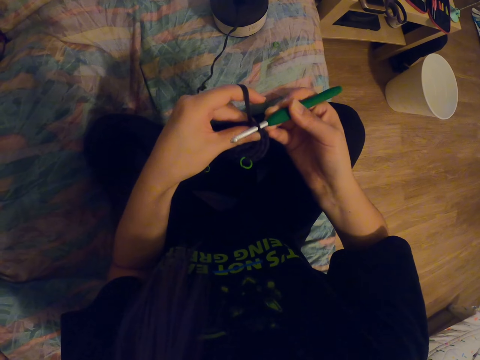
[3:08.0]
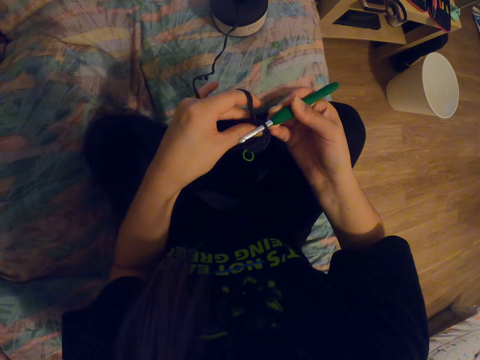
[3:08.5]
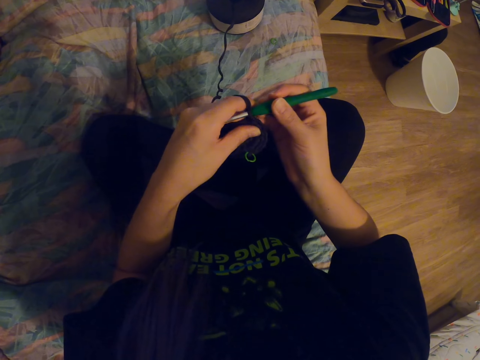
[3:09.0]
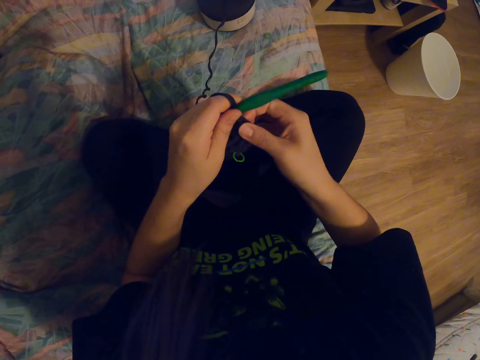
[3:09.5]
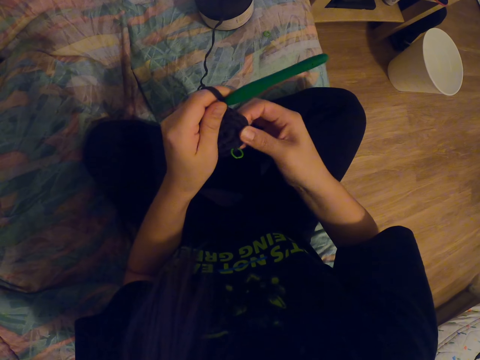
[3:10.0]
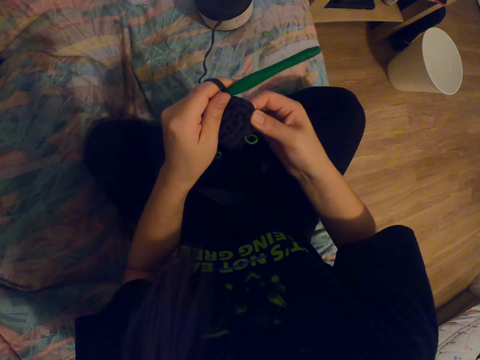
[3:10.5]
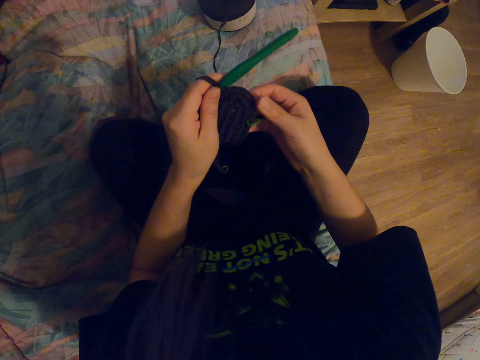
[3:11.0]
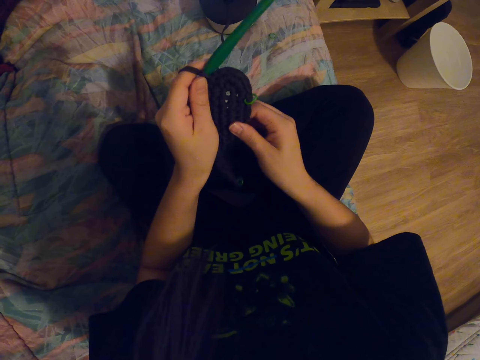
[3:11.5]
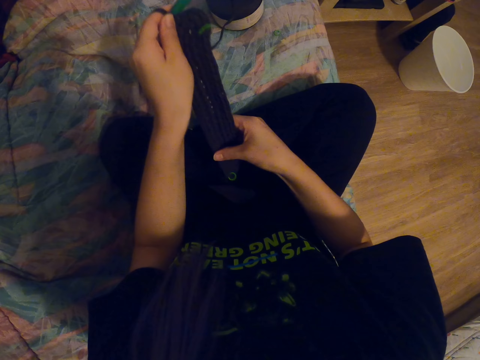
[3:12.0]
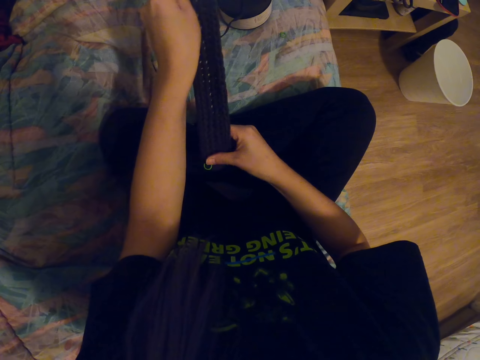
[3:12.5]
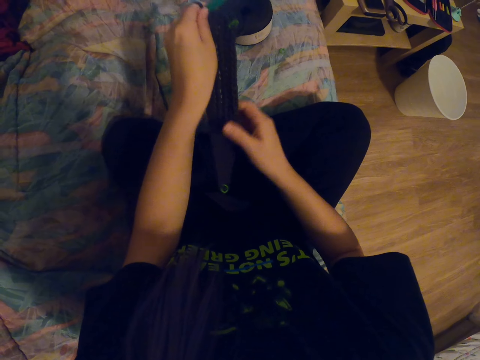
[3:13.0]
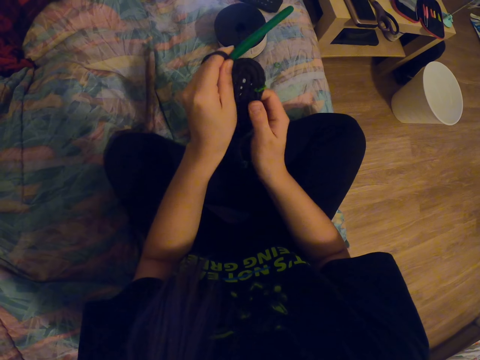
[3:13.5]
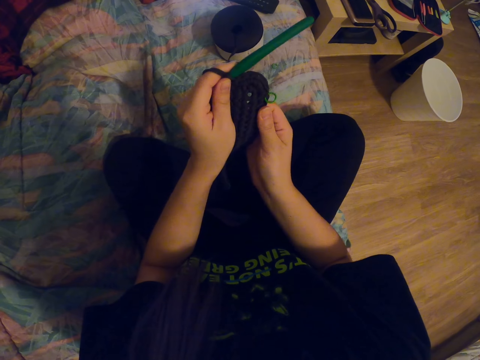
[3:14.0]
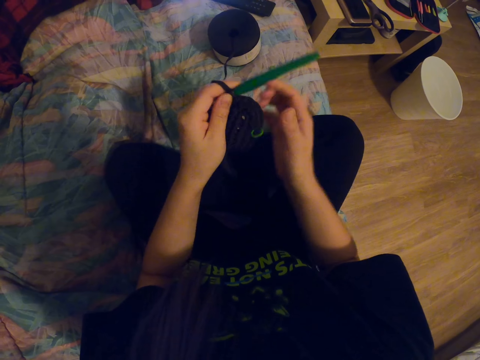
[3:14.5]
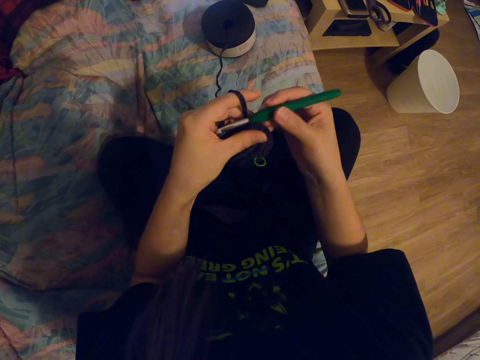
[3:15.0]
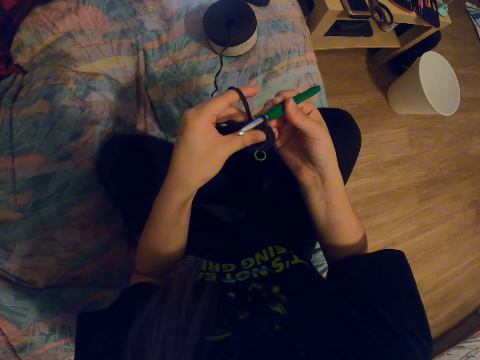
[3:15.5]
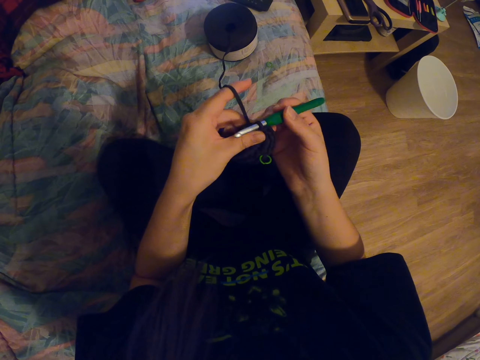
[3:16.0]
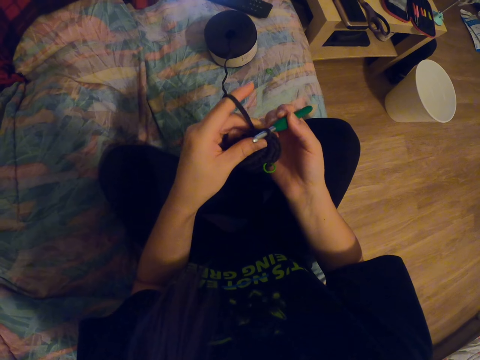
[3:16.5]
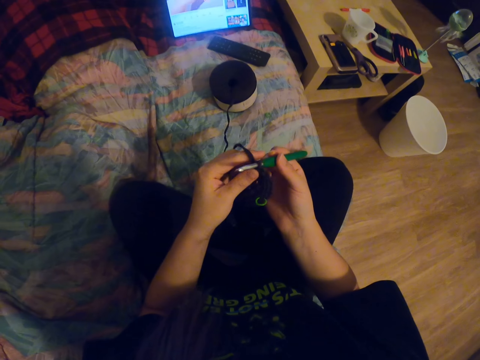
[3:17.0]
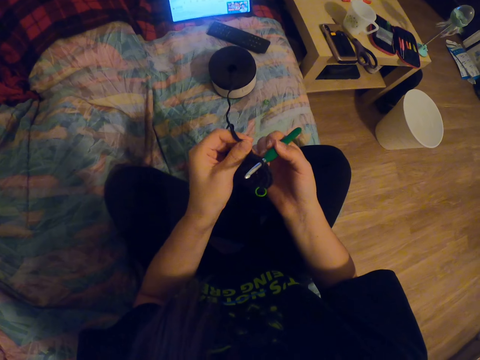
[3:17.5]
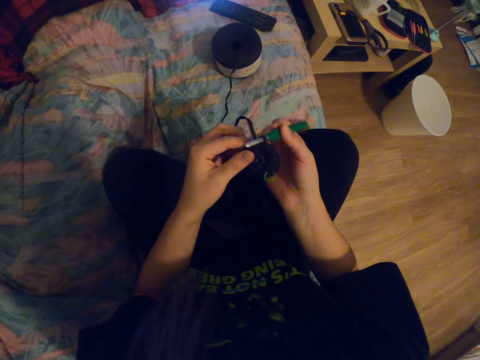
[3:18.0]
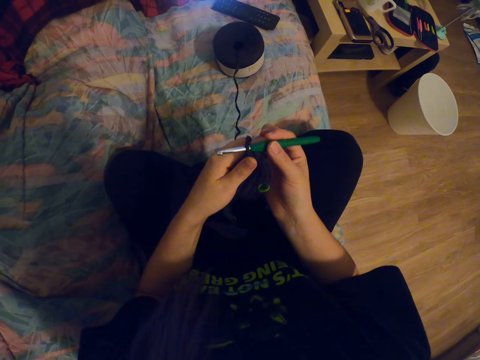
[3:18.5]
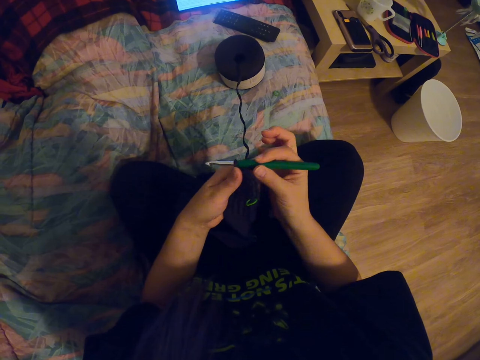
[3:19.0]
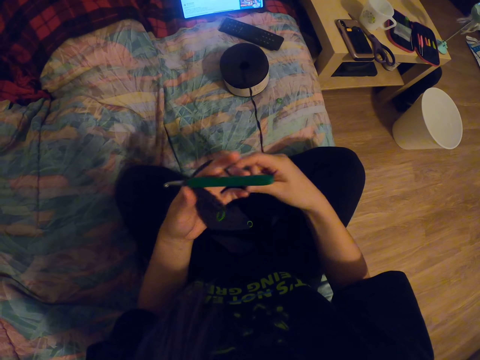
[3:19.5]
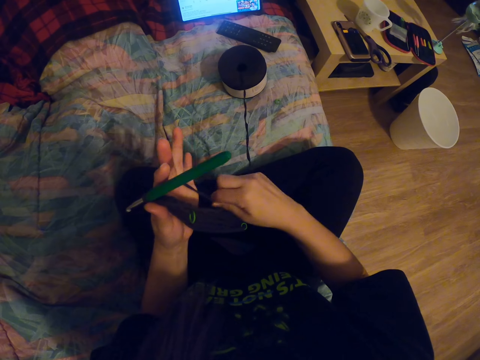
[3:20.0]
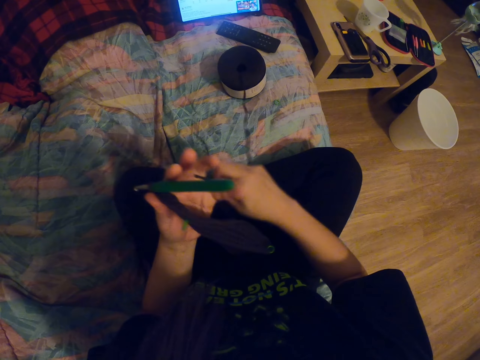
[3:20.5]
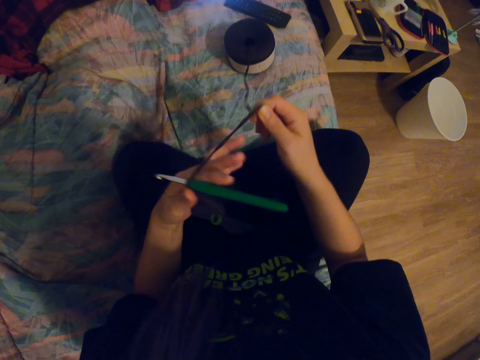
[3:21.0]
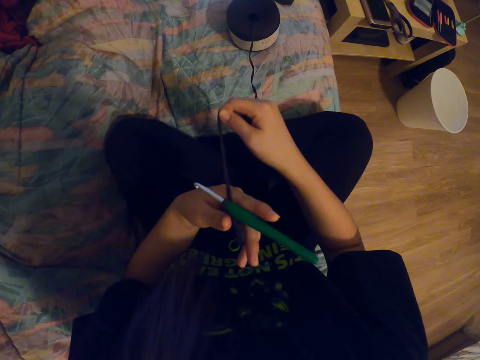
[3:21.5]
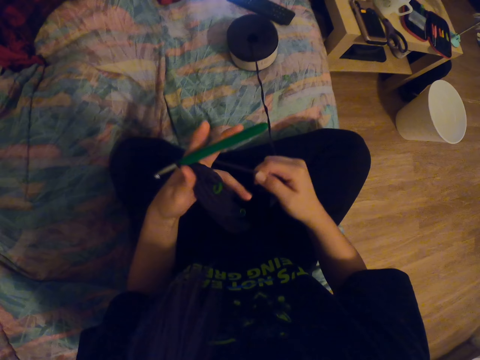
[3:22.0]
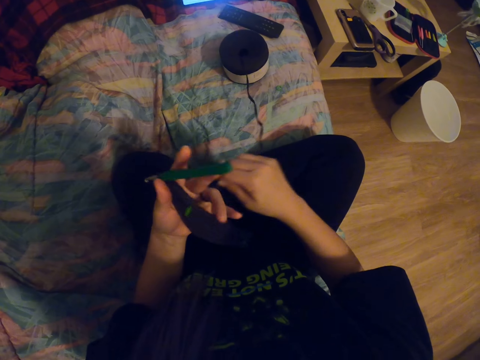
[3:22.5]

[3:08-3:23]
The camera wearer adjusts the knitted fabric with her right hand. She straightens the knitted fabric with her hands. She holds the crochet needle with her right hand. She adjusts the knitting needle on the knitted fabric. She adjusts the fabric with her left hand. She holds the crochet needle with her left hand. She coils the knitting thread on the knitting needle.

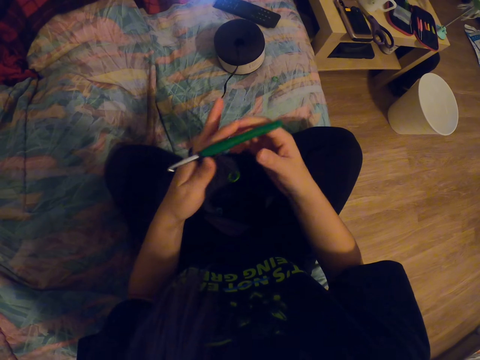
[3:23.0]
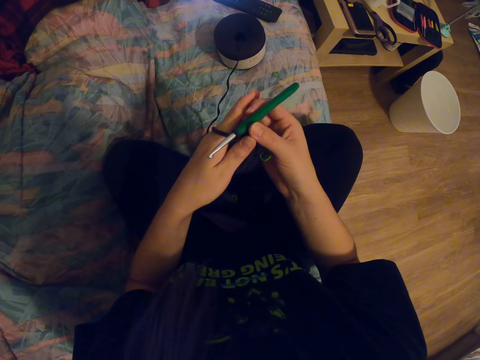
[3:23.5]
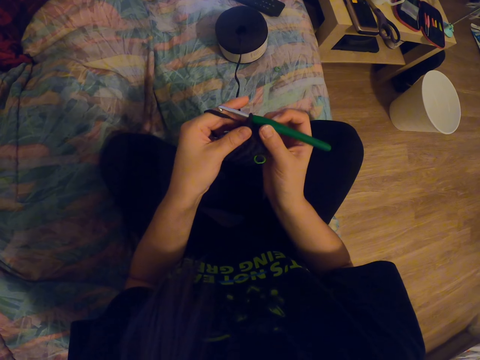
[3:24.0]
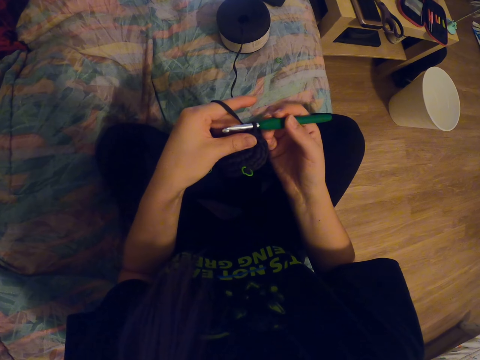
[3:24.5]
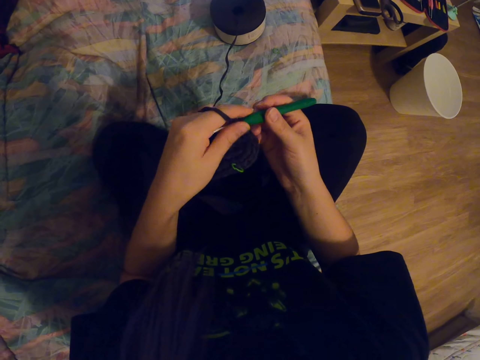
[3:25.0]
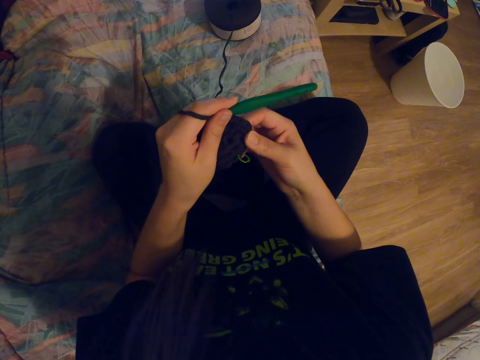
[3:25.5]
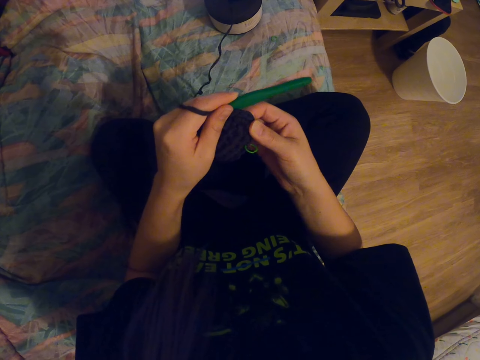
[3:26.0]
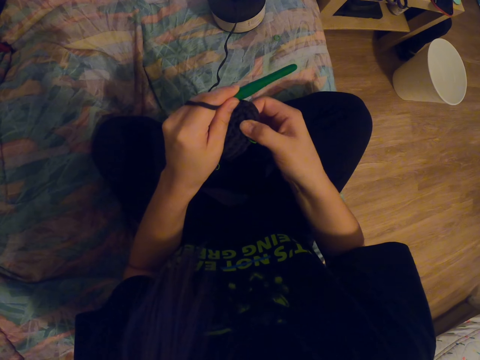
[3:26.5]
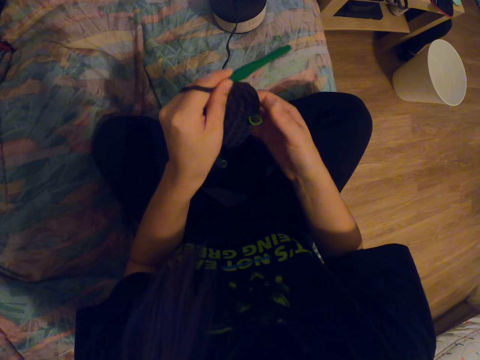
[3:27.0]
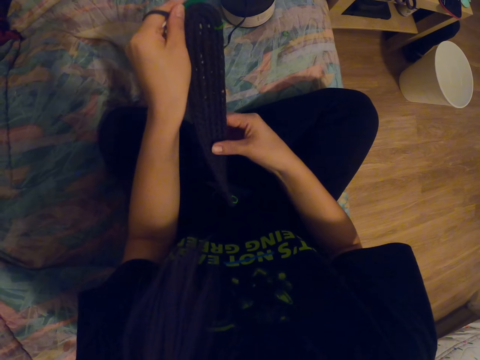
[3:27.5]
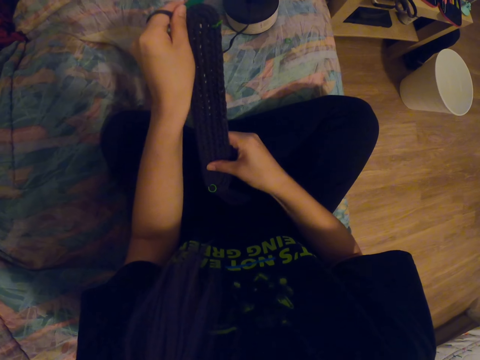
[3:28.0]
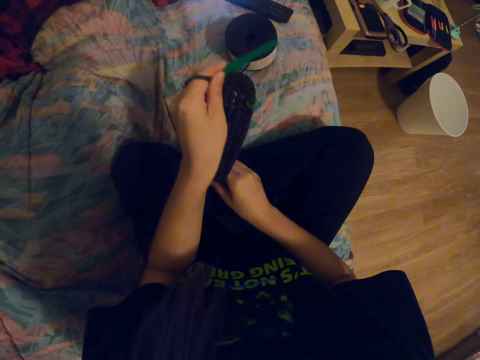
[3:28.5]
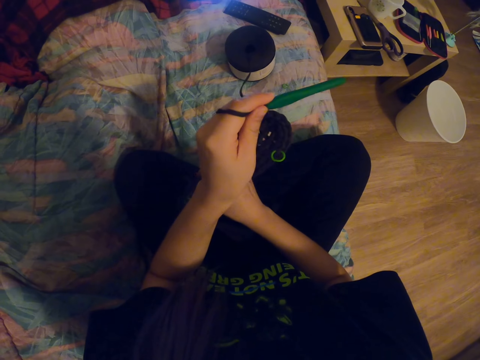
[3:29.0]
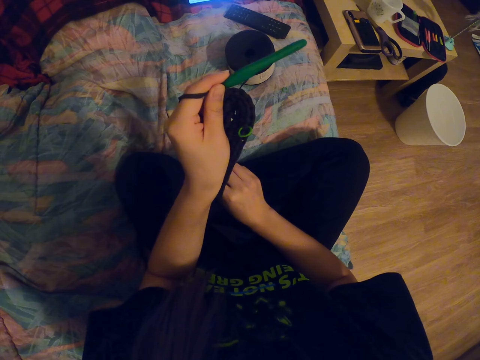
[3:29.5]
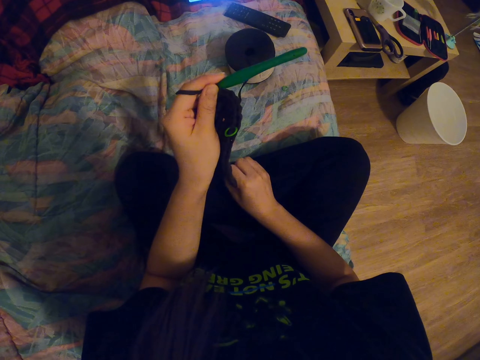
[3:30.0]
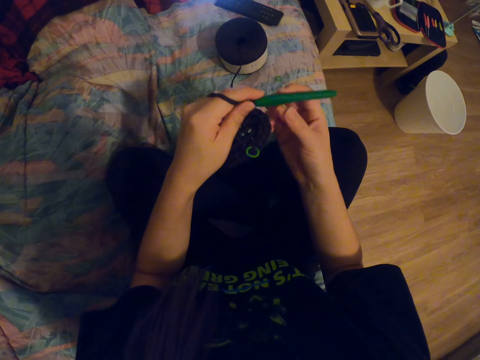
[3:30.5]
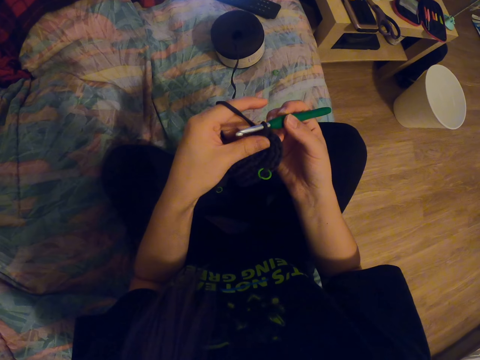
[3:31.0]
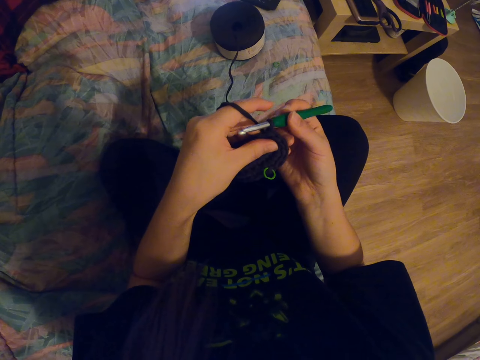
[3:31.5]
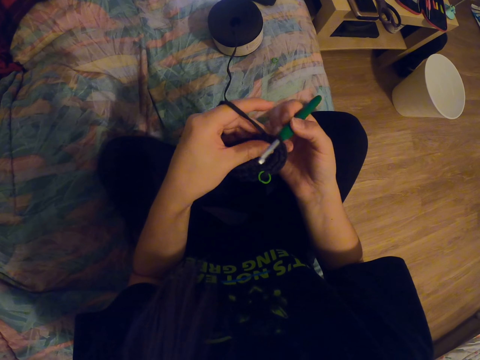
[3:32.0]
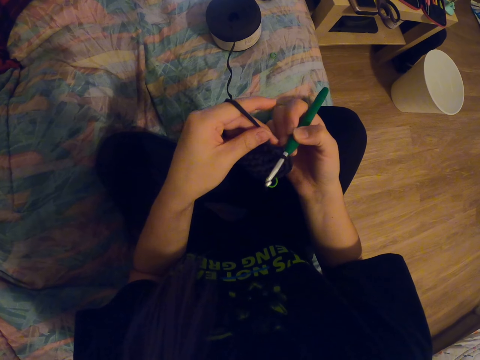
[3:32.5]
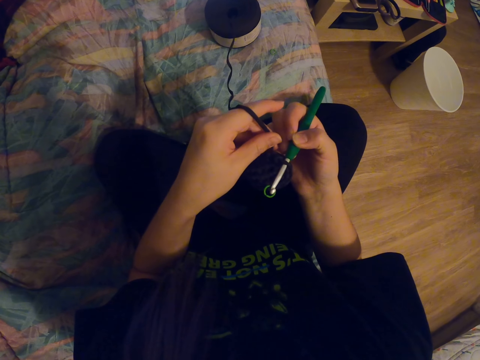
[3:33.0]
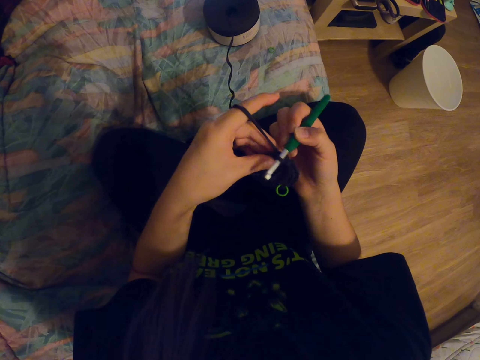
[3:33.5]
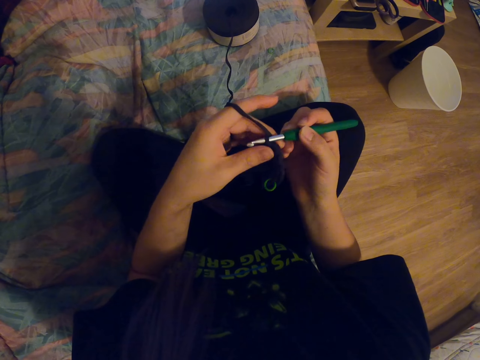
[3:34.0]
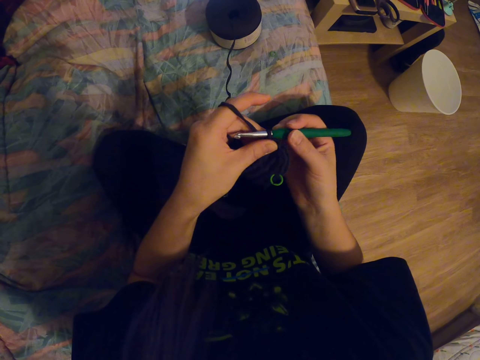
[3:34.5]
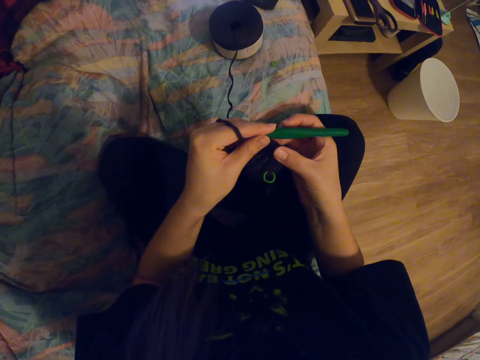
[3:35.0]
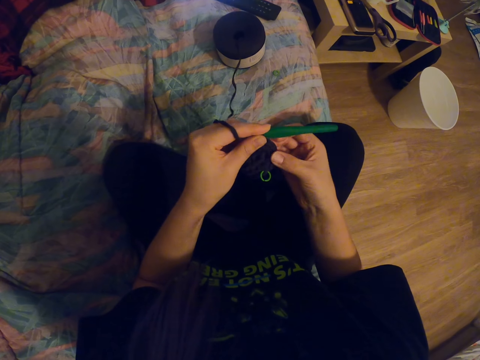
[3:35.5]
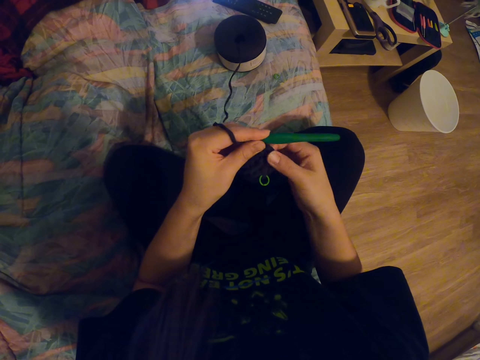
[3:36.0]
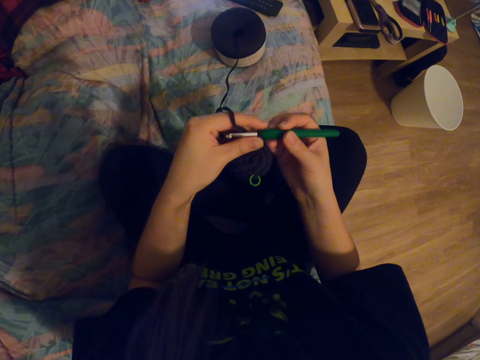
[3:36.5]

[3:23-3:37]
The camera wearer holds the crochet needle with her right hand. She holds the crochet needle with her left hand. She adjusts the knitted fabric with her right hand. She straightens the knitted fabric with her hands. She holds the crochet needle with her right hand. She adjusts the knitting needle on the knitted fabric. She adjusts the fabric with her left hand. She holds the crochet needle with her left hand. She adjusts the fabric with her right hand.
